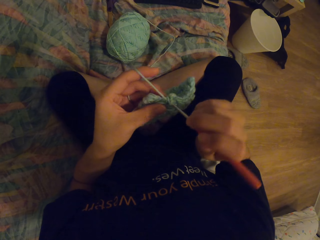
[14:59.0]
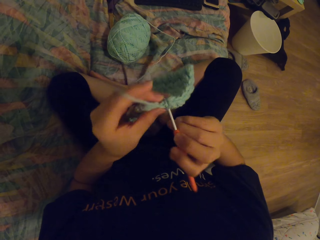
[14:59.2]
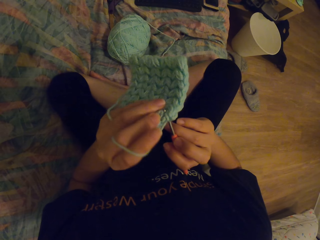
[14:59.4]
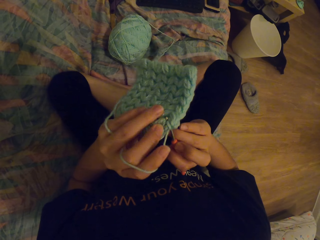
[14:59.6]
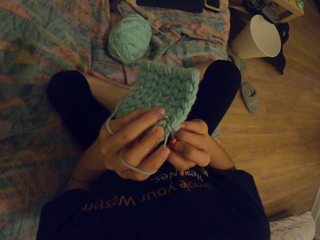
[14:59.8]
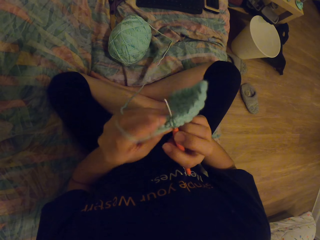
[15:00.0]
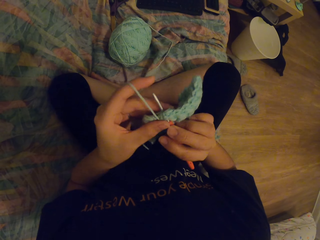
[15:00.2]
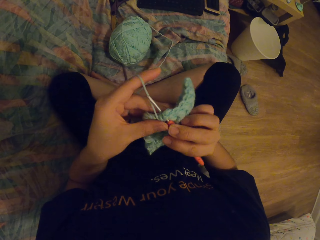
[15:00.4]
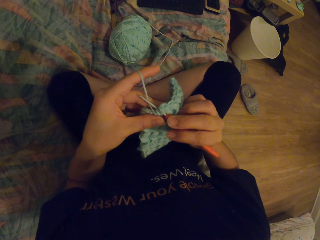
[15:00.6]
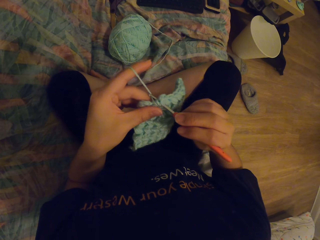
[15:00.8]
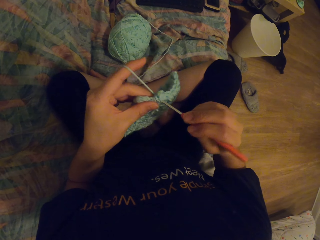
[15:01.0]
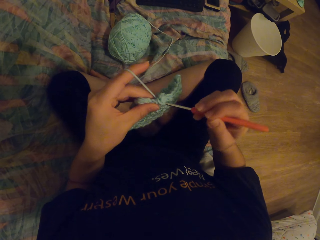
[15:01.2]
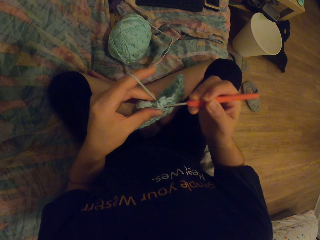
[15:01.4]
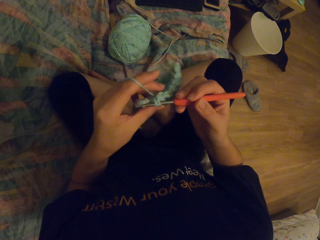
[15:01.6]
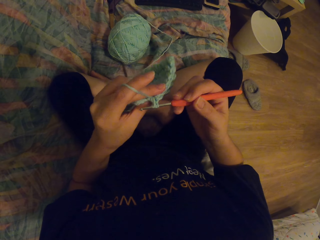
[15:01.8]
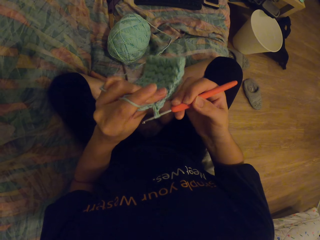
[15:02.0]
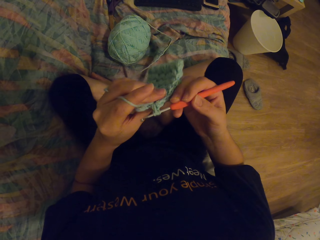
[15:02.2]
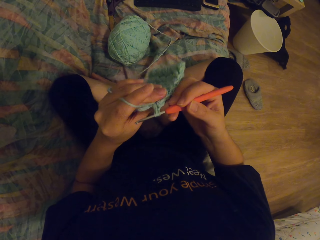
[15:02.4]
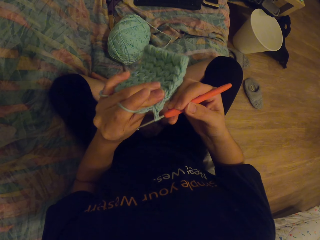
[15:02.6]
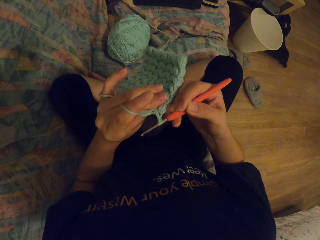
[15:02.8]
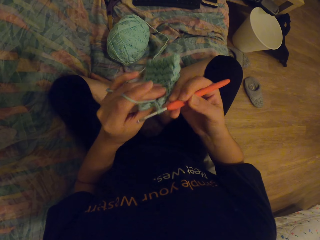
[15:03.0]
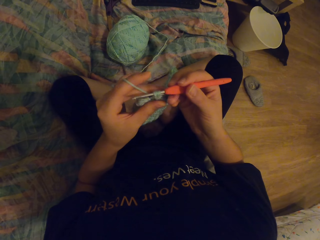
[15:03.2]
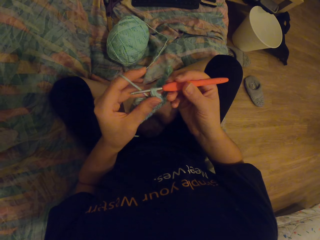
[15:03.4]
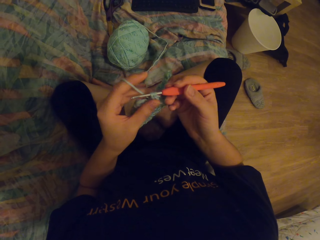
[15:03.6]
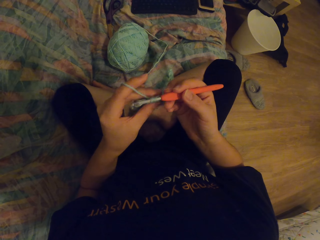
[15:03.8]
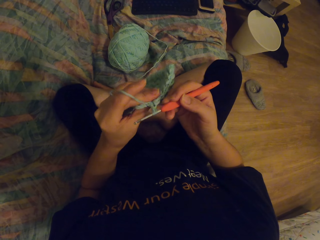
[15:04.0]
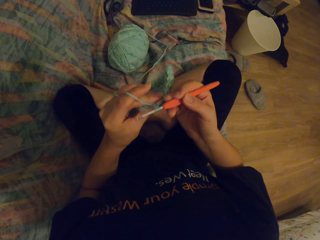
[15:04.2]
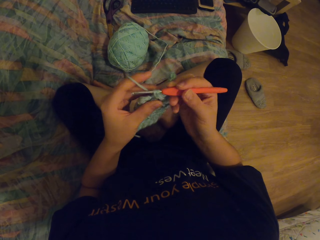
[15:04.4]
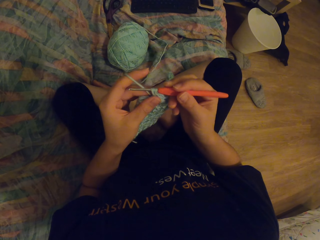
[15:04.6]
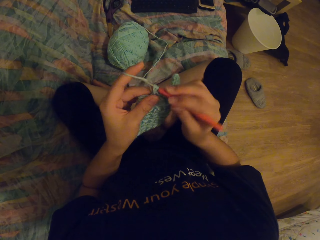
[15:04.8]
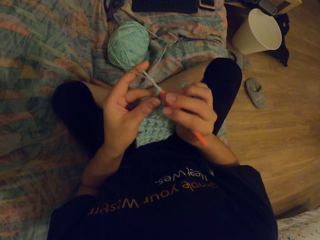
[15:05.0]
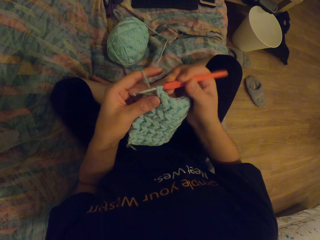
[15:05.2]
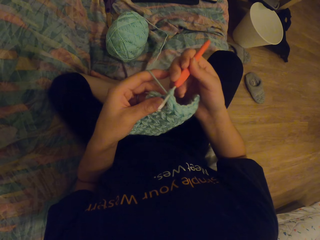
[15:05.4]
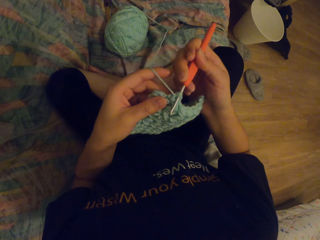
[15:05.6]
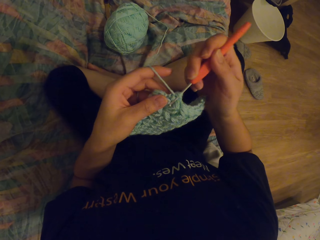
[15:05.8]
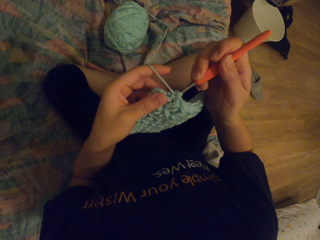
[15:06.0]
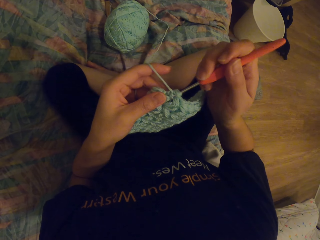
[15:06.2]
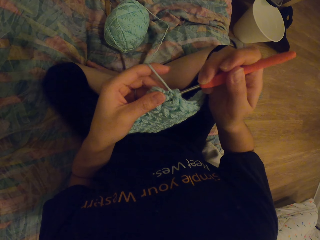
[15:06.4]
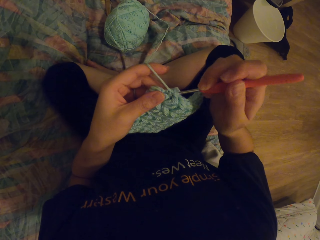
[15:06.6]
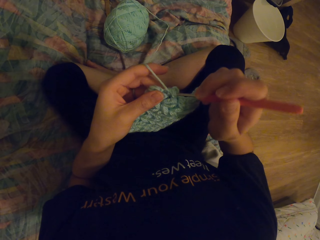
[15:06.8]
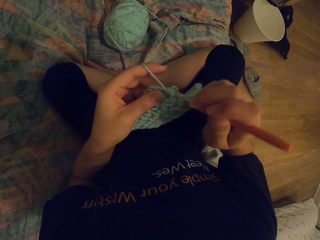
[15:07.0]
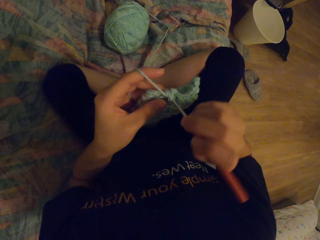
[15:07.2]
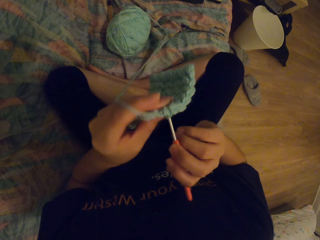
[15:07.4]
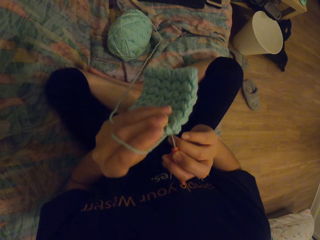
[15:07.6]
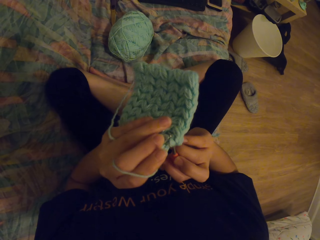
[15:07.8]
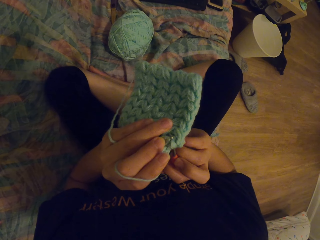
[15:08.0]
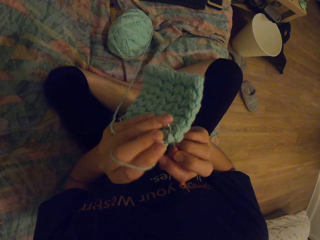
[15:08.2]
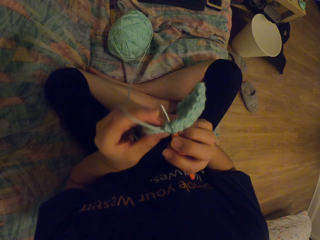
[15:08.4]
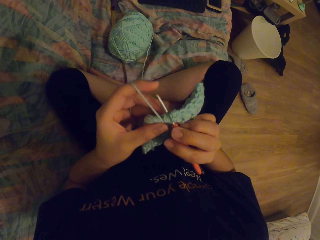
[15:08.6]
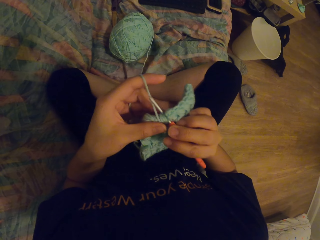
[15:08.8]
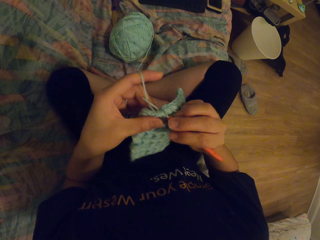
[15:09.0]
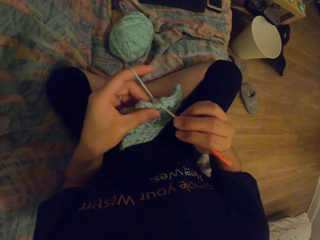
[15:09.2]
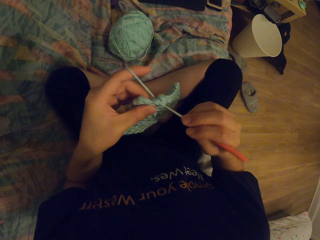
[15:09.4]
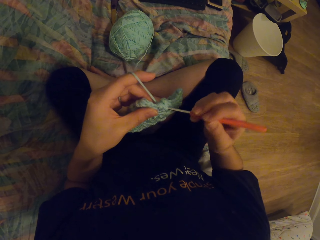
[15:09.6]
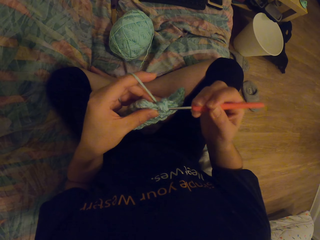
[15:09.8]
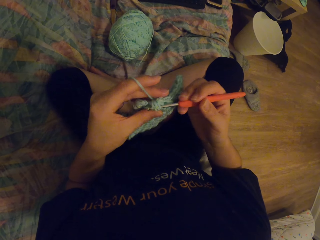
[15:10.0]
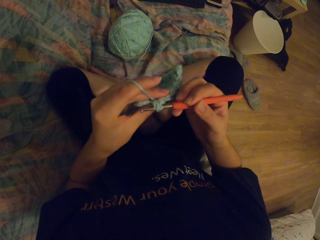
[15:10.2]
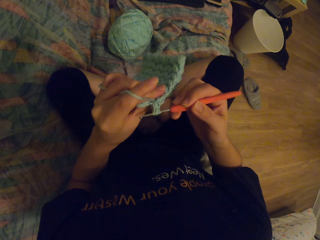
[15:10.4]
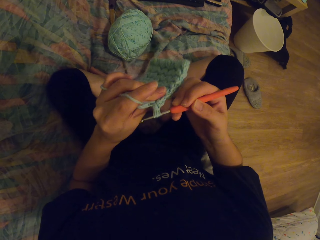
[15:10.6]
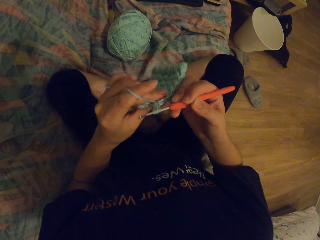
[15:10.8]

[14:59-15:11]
The camera wearer knits a garment with a needle.

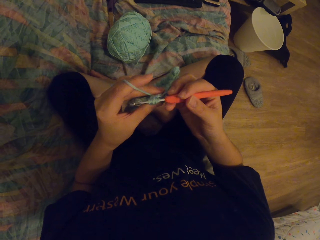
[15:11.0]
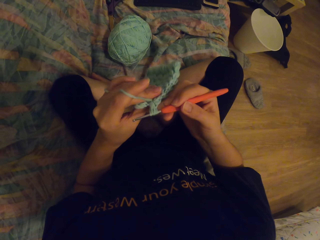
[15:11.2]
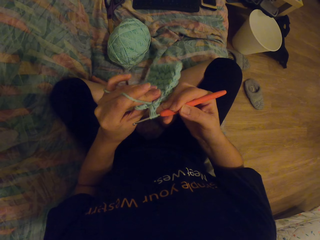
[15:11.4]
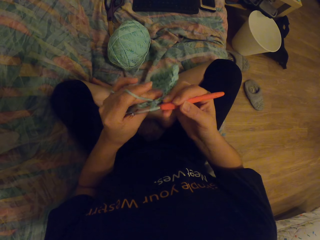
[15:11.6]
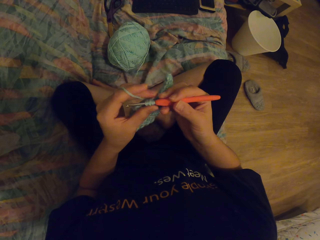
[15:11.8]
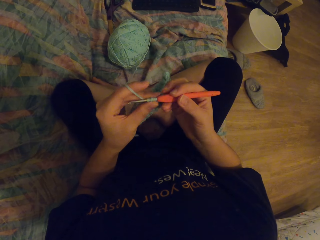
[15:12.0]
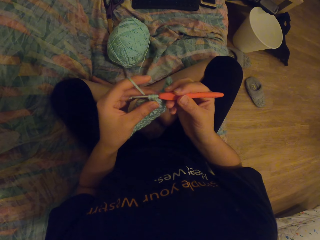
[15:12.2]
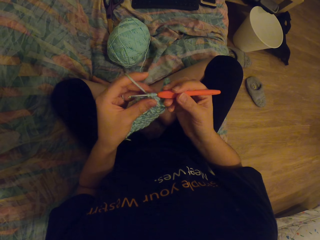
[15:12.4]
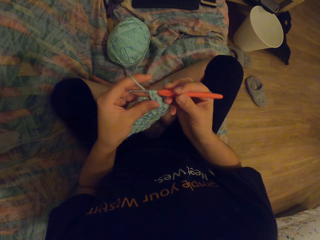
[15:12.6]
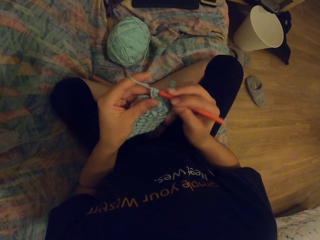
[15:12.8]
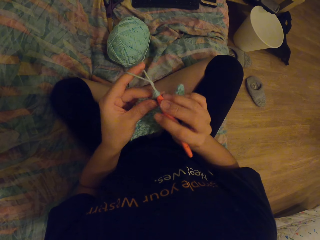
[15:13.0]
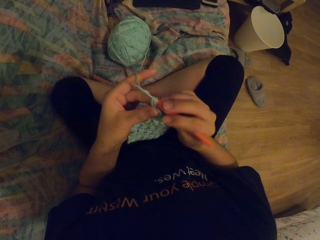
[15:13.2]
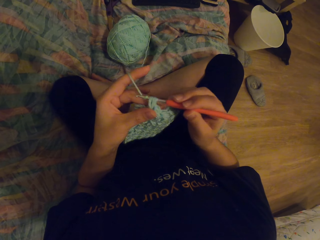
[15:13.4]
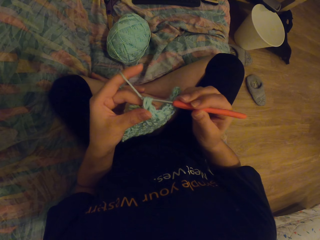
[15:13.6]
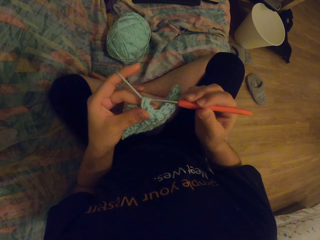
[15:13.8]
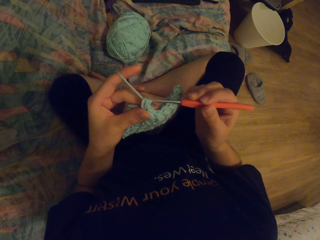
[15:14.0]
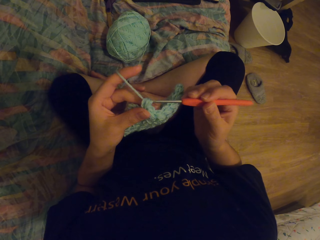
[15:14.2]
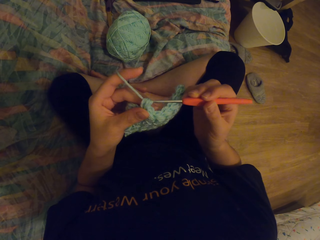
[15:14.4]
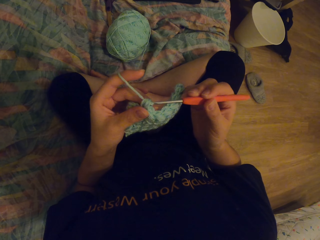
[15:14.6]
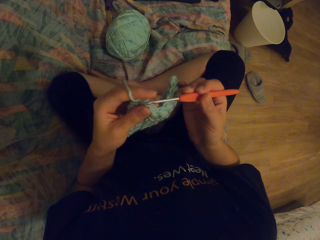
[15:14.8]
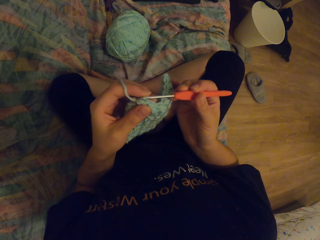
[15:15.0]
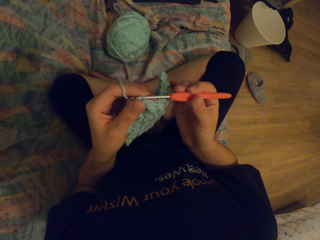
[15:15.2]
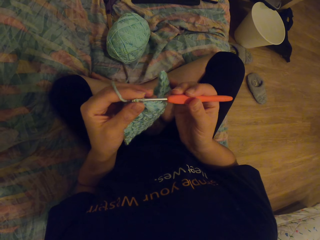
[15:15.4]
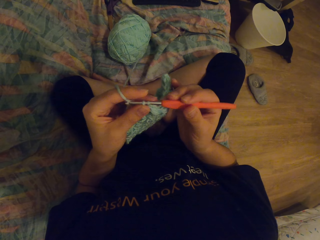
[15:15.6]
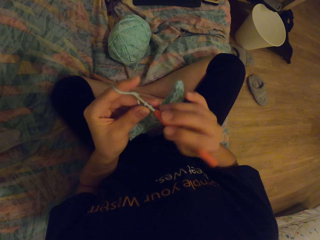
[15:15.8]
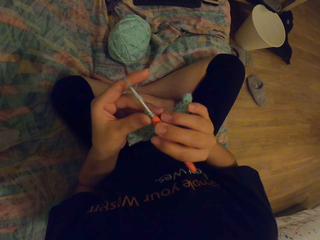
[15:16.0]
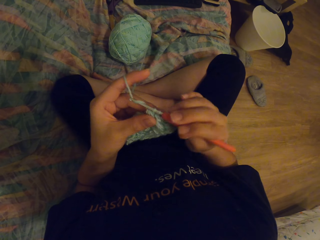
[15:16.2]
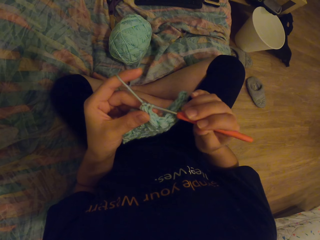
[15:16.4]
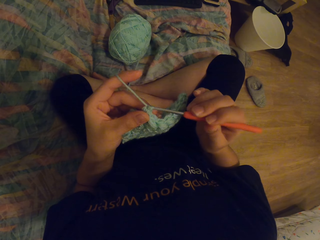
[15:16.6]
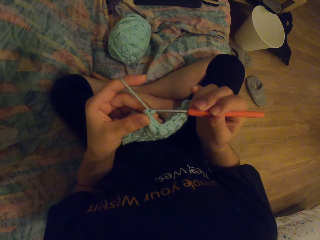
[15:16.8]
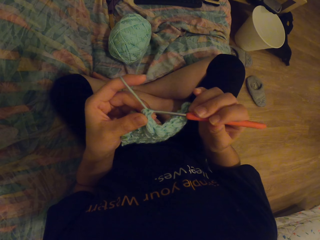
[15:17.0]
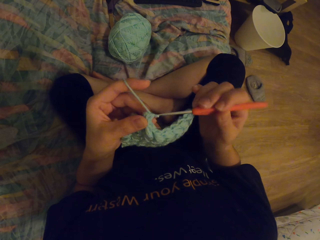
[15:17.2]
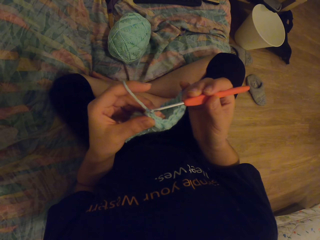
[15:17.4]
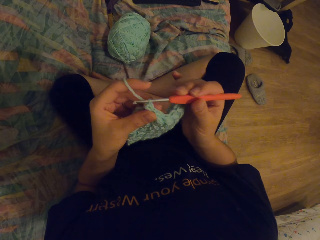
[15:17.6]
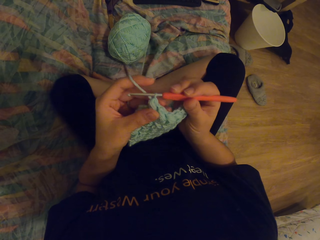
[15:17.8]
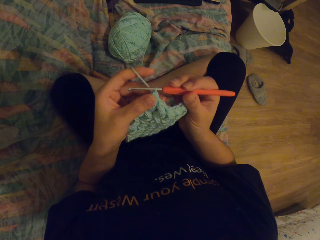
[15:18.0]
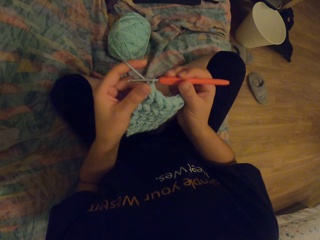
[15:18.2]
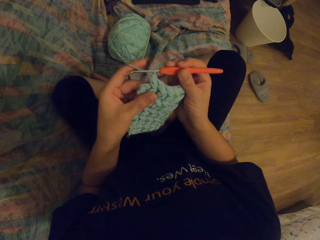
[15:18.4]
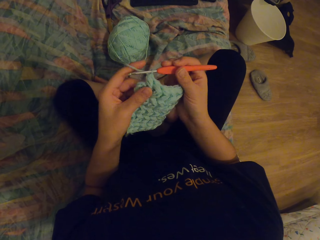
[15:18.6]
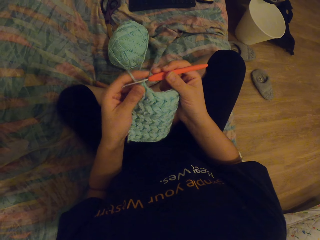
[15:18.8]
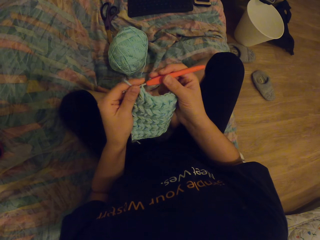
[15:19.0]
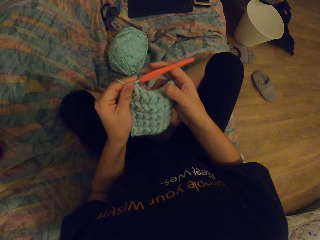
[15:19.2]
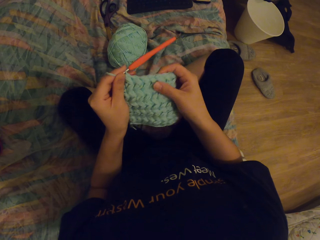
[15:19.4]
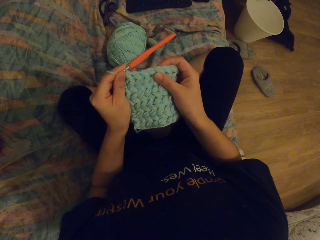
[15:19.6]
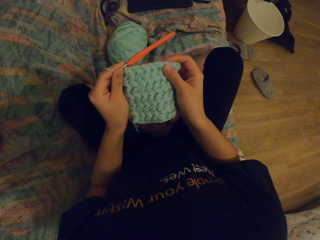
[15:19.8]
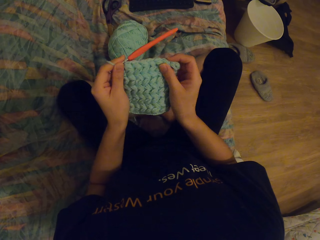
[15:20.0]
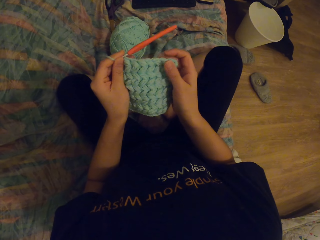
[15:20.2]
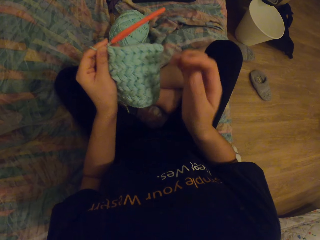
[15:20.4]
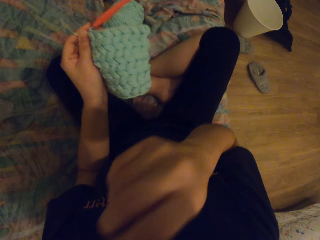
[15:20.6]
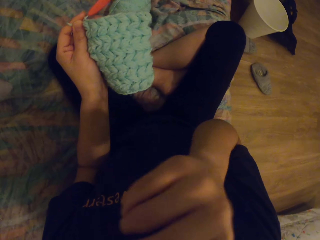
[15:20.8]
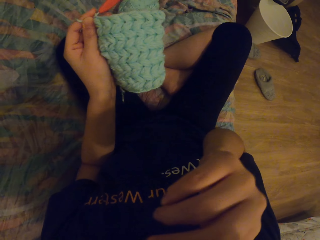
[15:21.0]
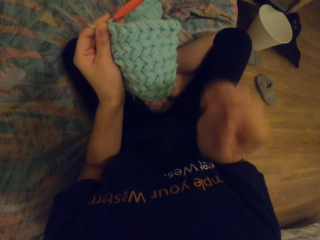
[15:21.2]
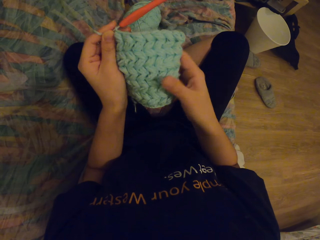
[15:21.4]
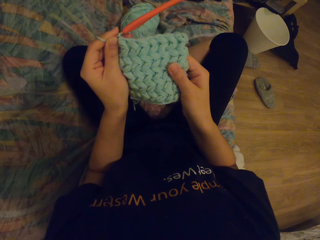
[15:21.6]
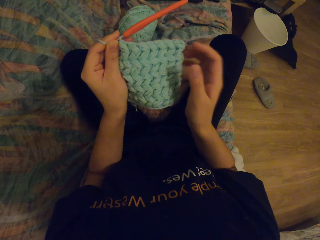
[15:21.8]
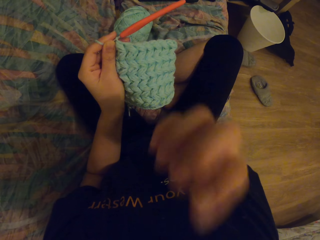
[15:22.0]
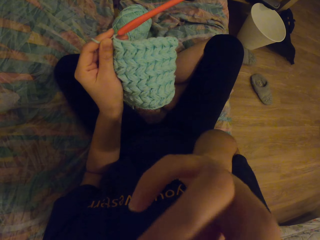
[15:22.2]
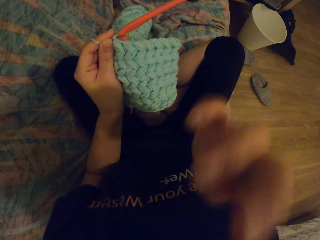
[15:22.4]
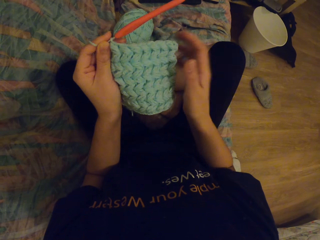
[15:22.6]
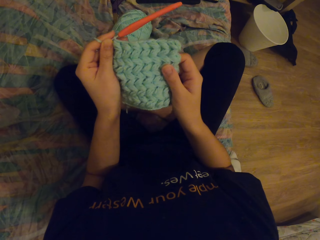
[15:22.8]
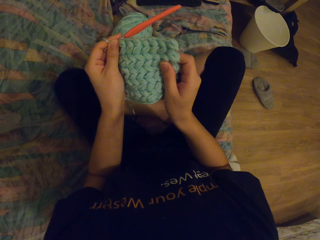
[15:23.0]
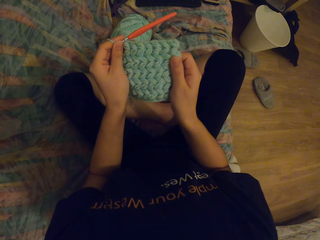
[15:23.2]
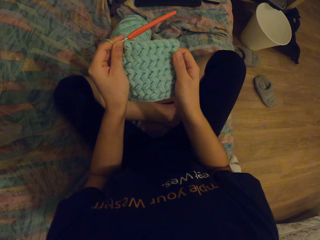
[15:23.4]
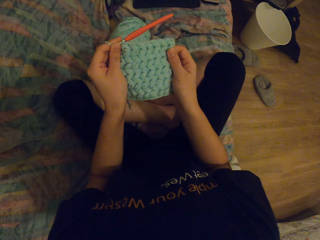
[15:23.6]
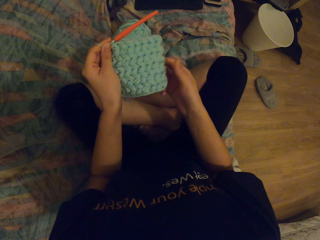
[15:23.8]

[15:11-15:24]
The camera wearer straightens the garment. They hold the garment, move their hand and hold their face. They straighten the garment. They hold their face. They straighten the garment.
